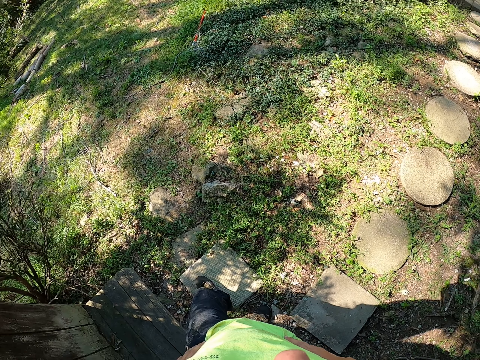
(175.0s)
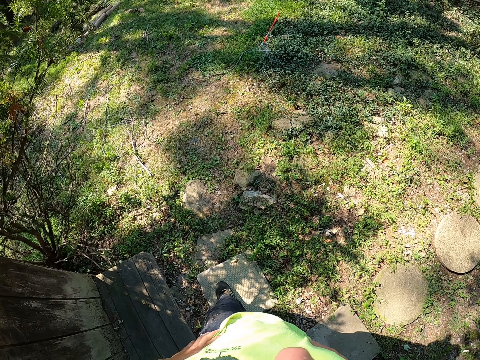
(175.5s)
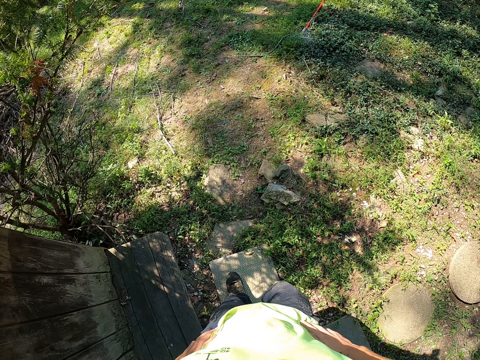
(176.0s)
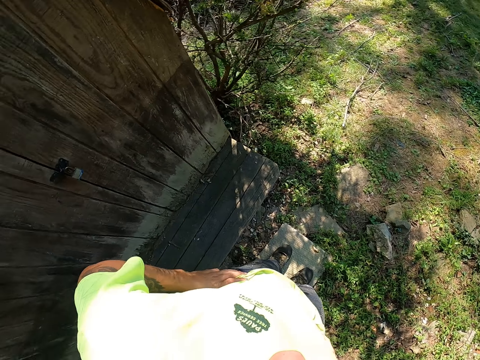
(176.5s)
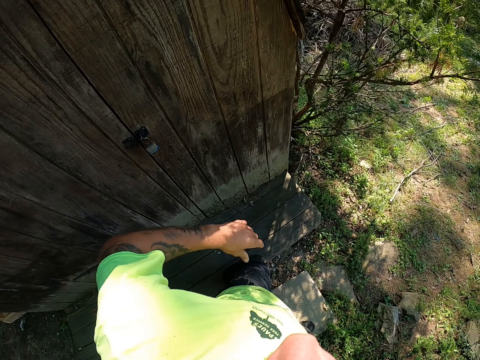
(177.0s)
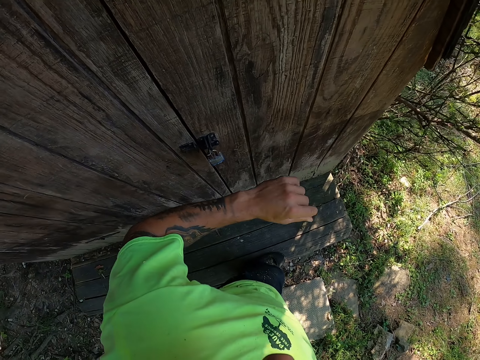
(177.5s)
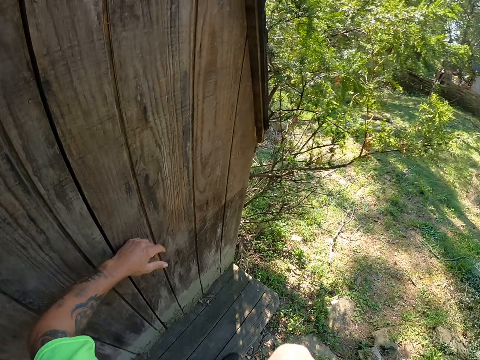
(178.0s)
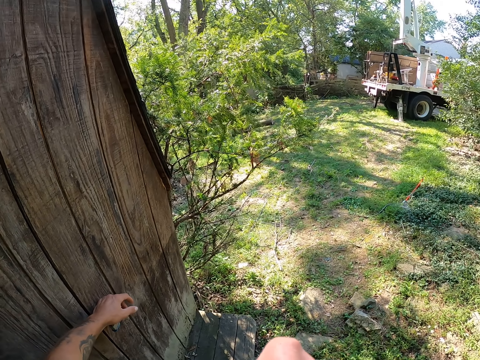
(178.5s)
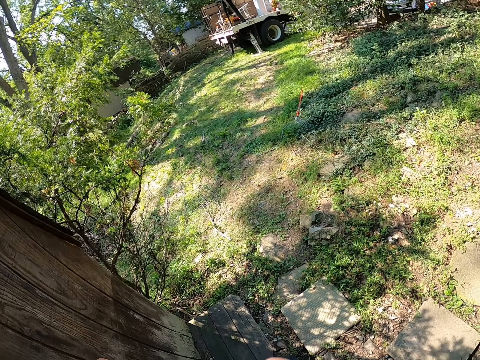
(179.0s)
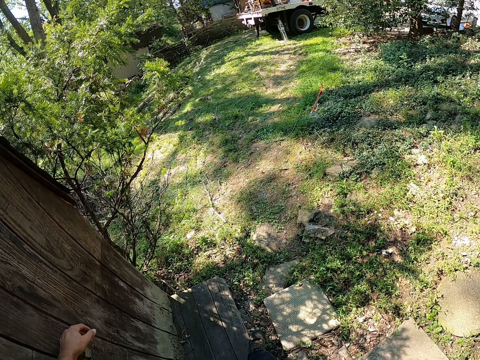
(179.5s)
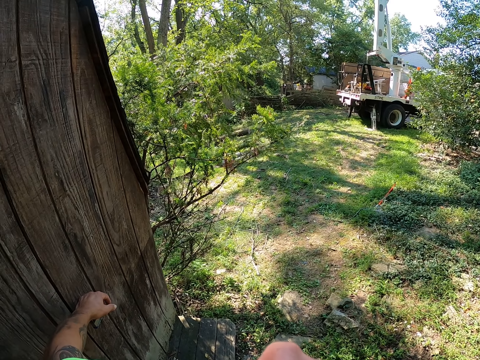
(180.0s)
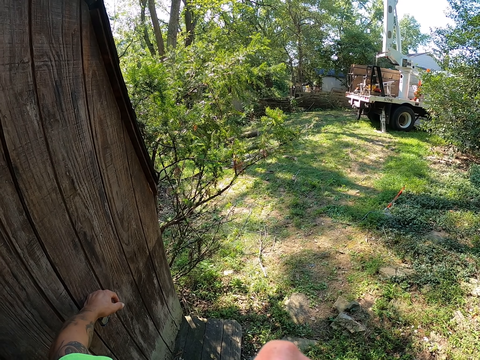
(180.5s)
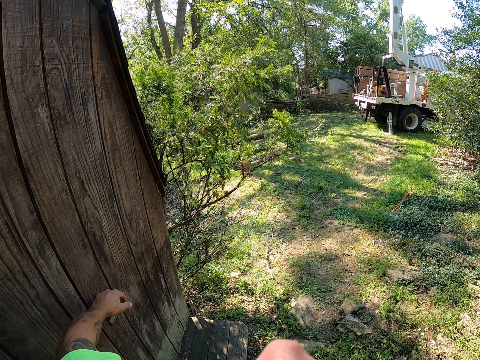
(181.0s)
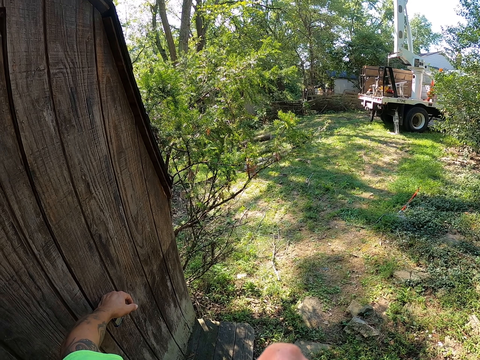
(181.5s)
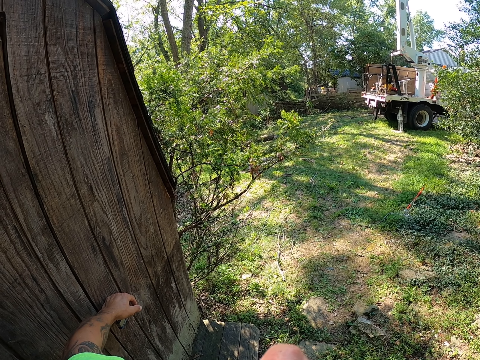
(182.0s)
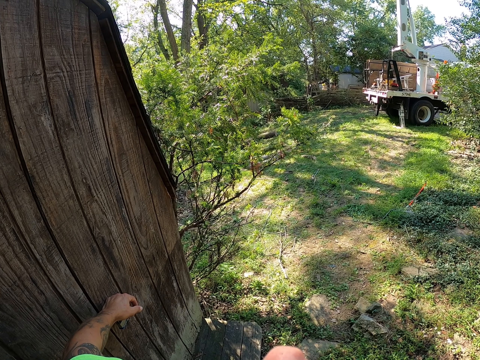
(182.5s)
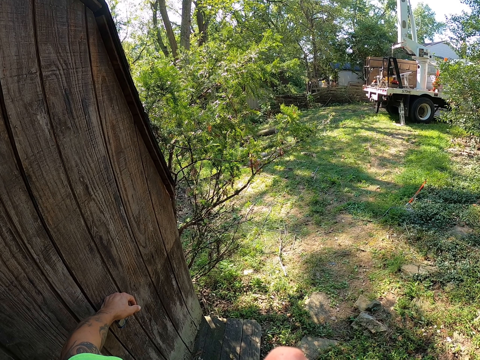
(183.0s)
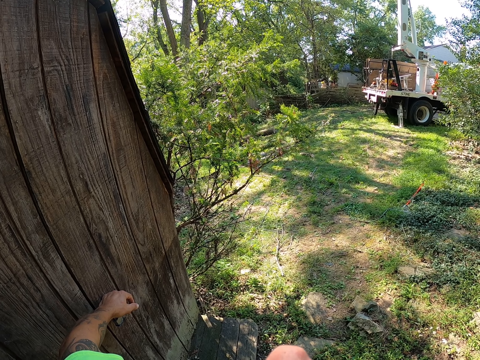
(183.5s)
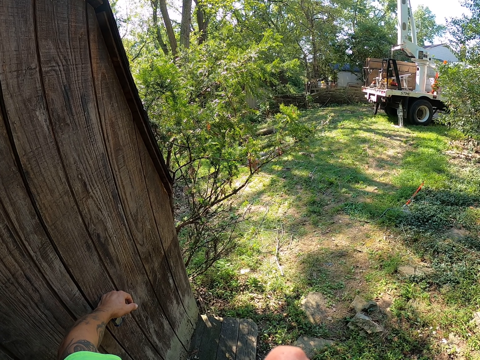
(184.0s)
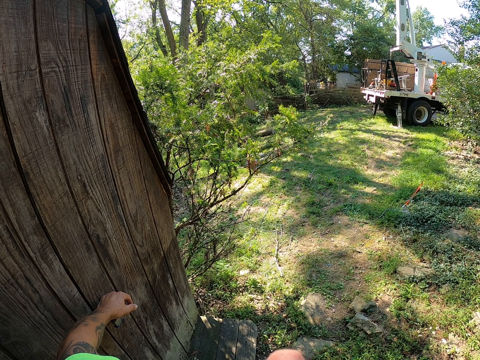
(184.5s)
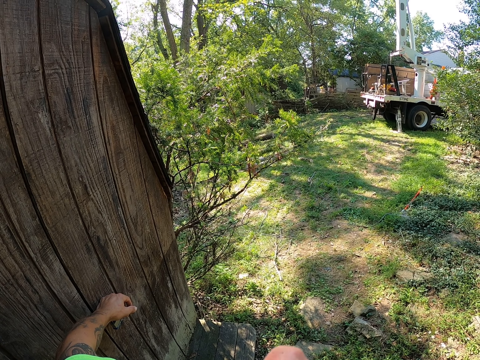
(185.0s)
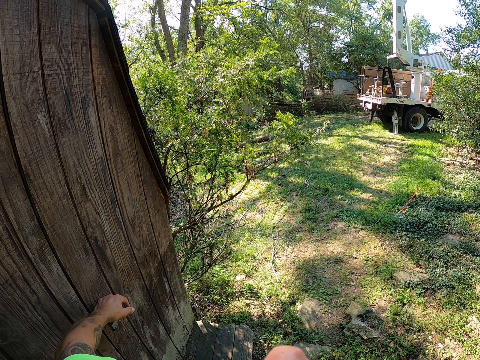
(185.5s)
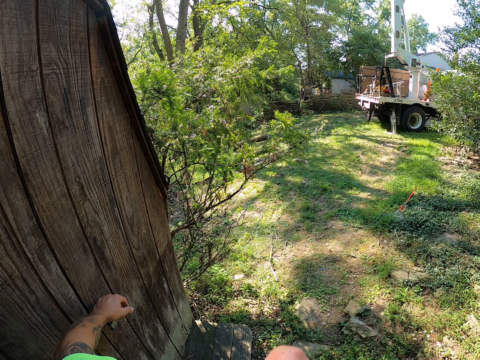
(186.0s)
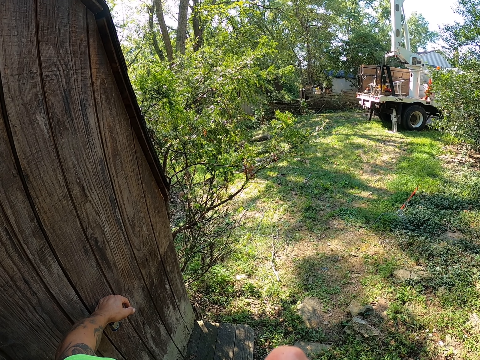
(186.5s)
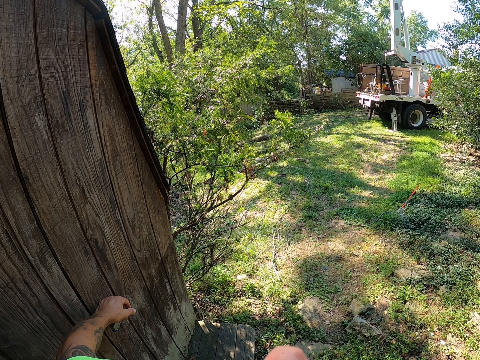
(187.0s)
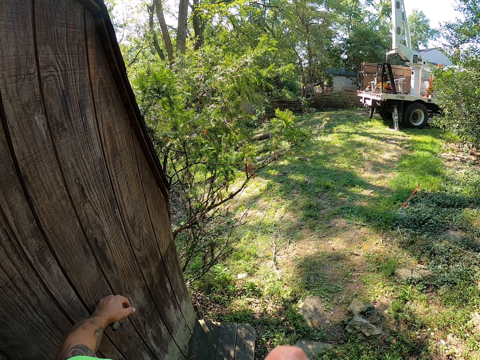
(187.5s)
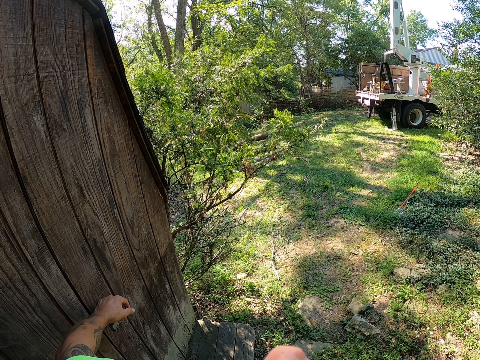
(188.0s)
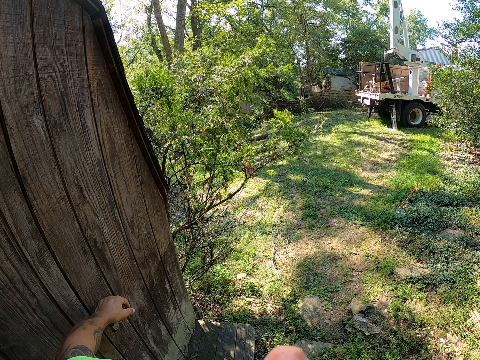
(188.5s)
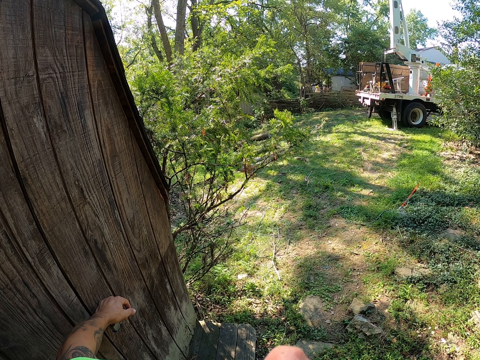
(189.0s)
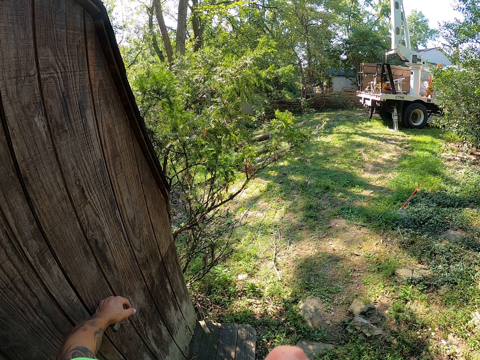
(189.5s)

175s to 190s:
The camera wearer holds a lock on the wooden house with his left hand.

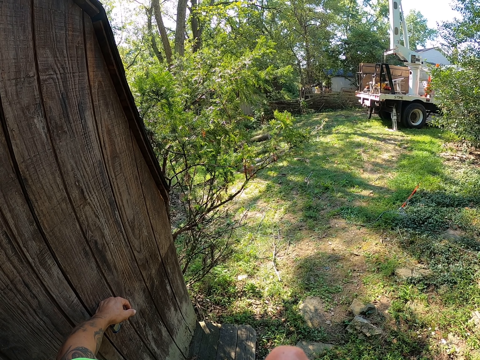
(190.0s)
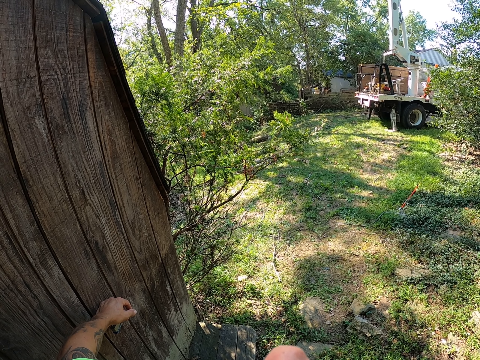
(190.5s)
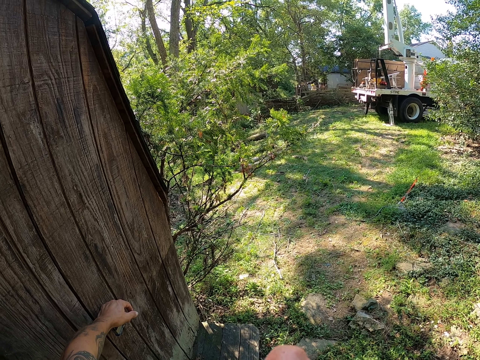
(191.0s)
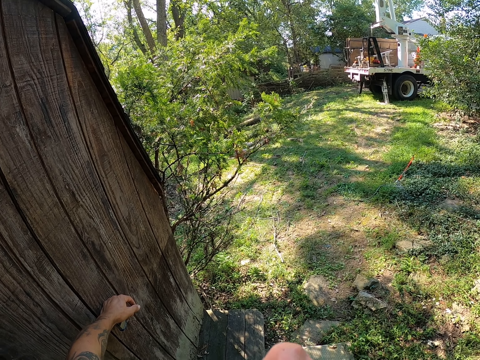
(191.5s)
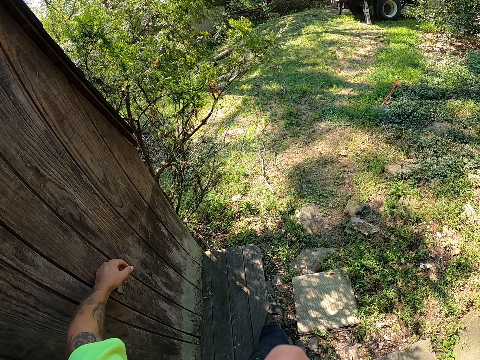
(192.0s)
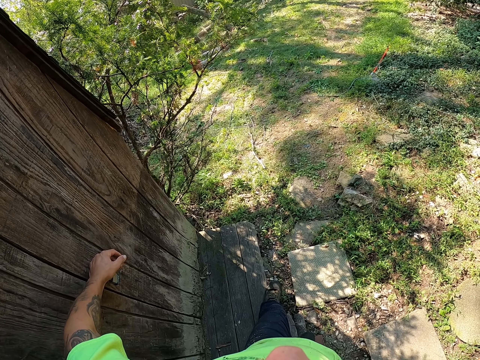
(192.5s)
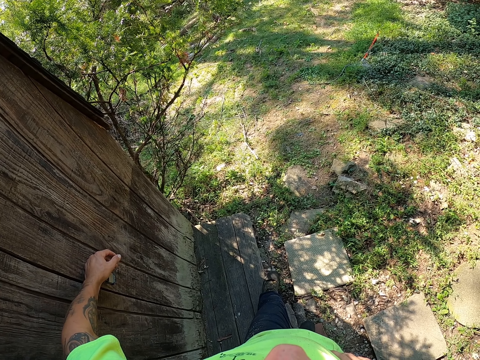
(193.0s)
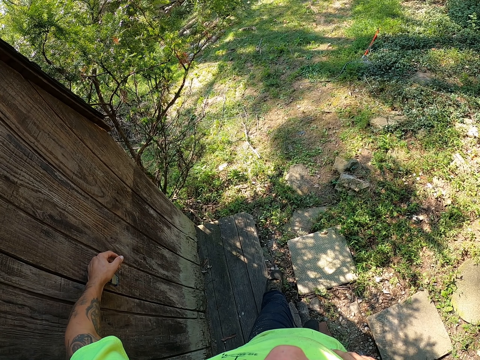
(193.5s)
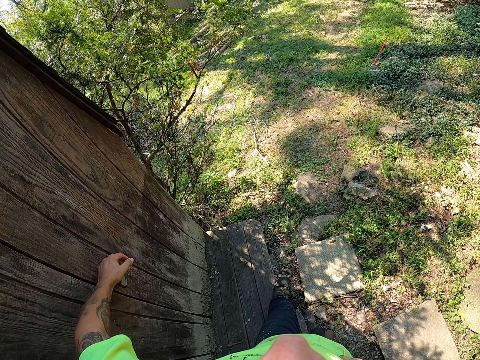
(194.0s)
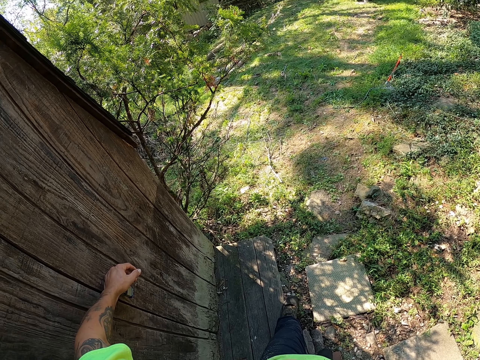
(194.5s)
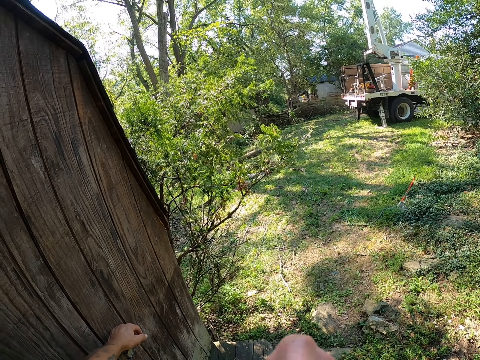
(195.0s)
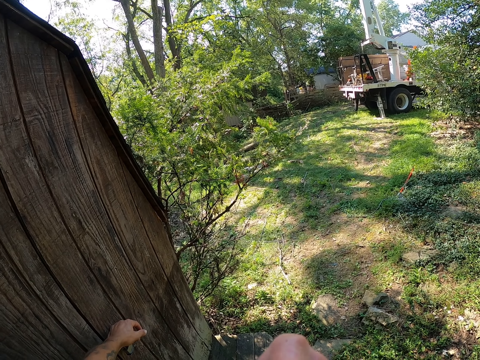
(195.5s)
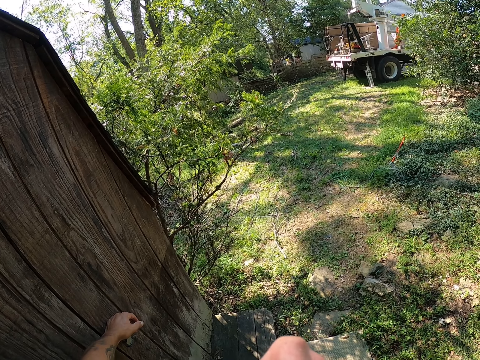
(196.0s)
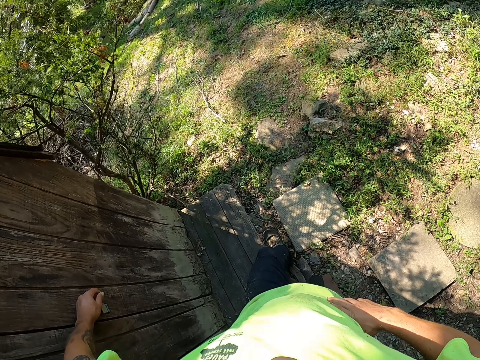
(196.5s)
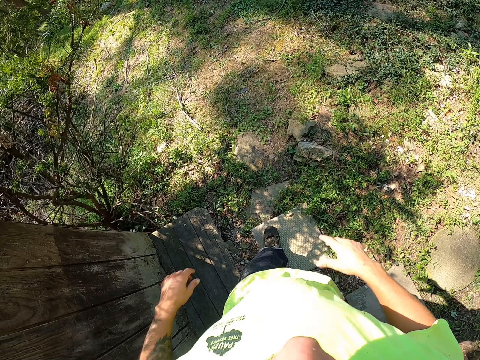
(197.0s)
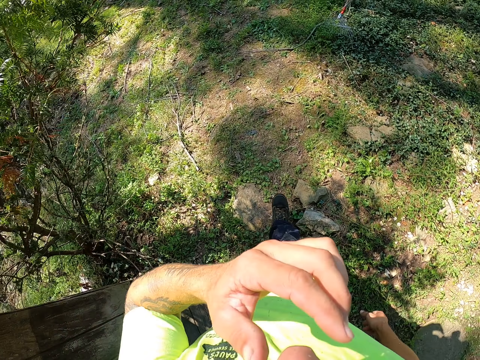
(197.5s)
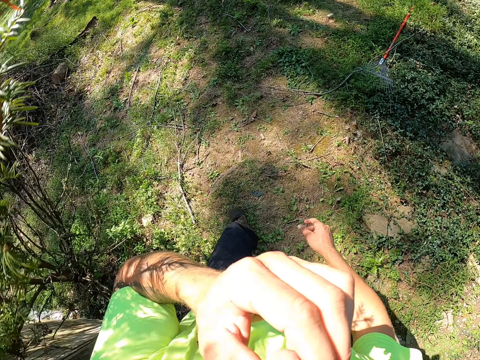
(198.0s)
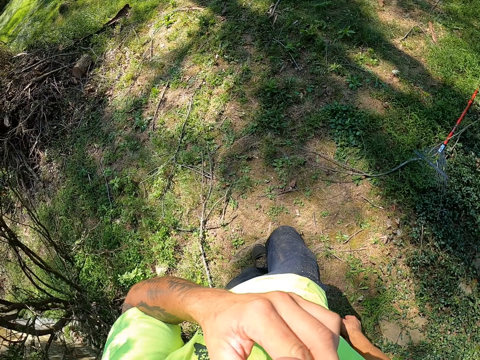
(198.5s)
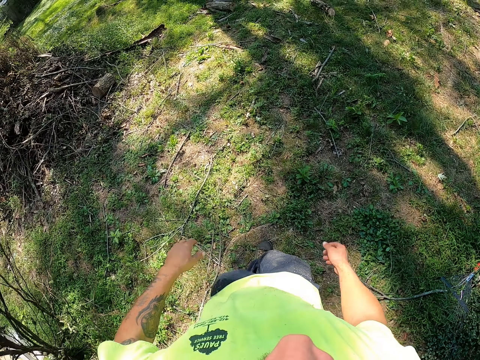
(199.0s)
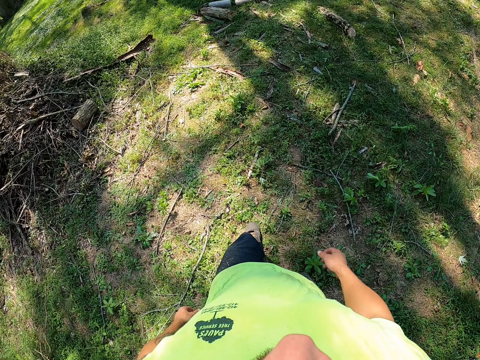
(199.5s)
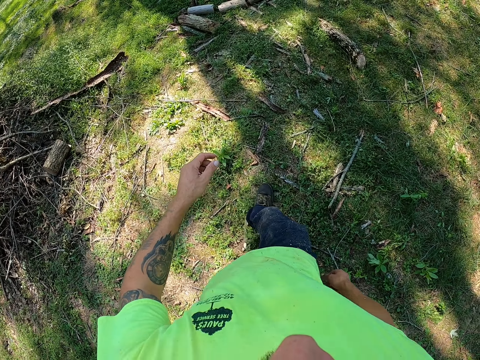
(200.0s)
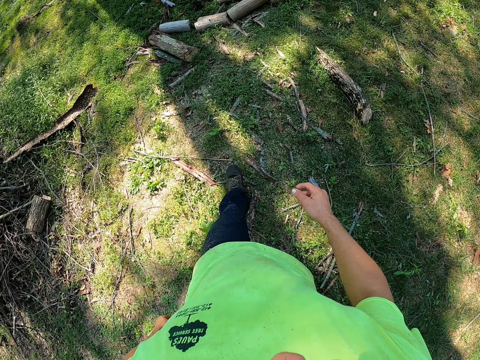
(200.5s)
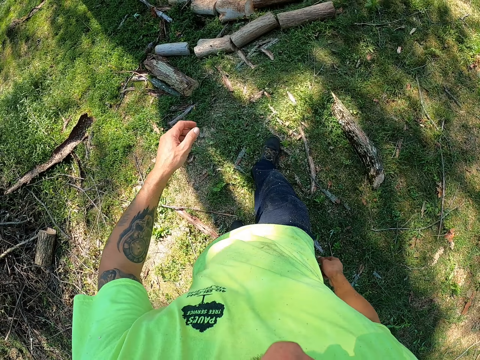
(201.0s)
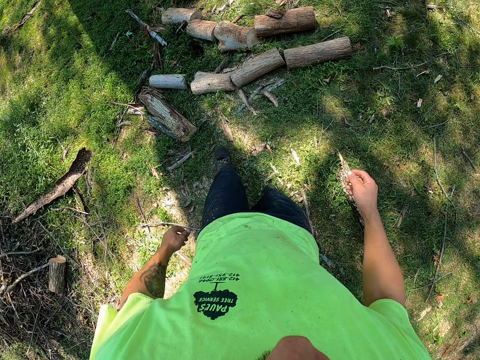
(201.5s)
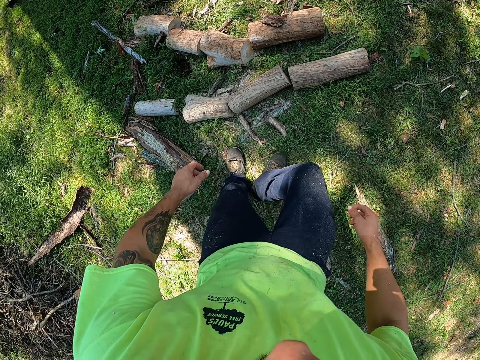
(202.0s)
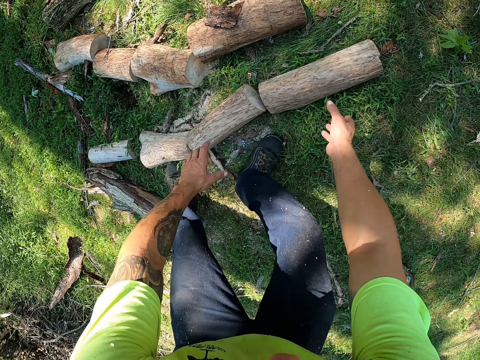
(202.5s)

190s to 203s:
The camera wearer raises his left hand towards his face. He walks around.
